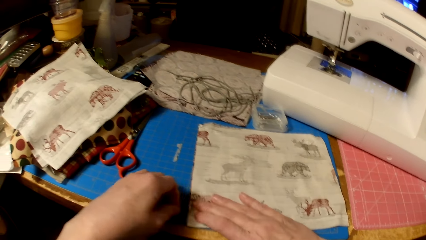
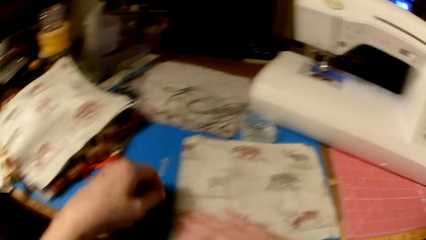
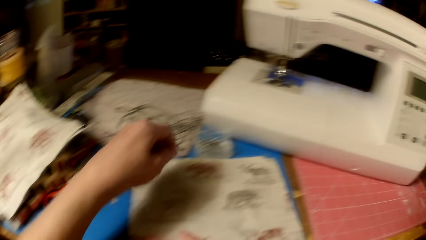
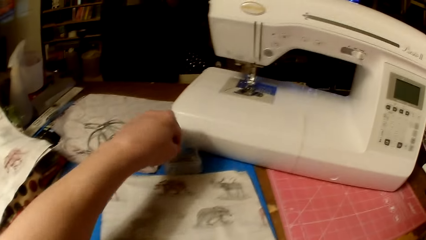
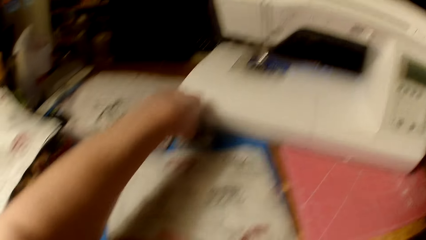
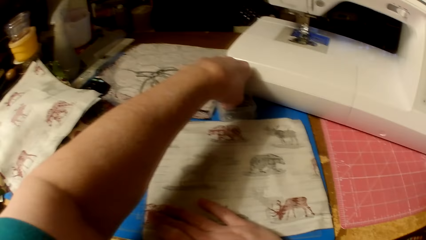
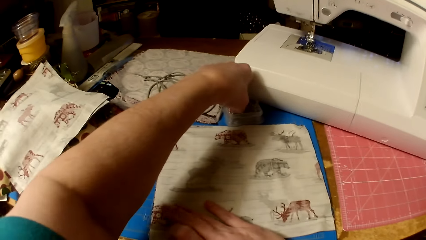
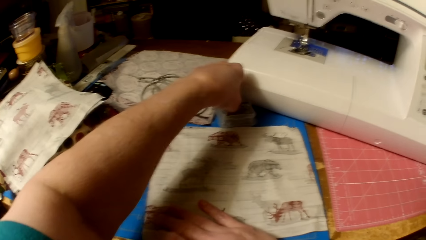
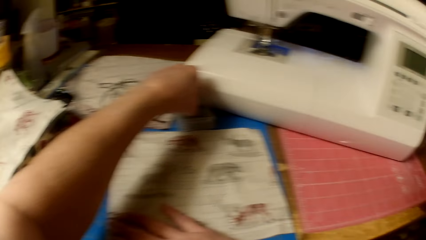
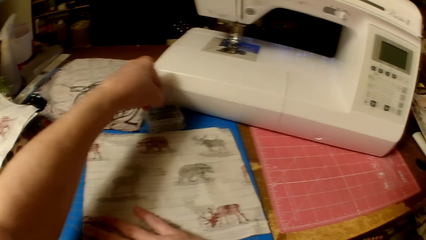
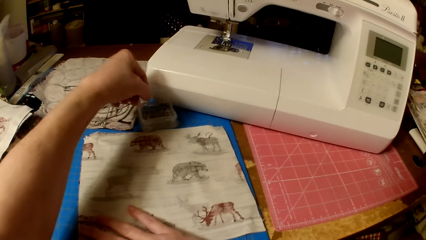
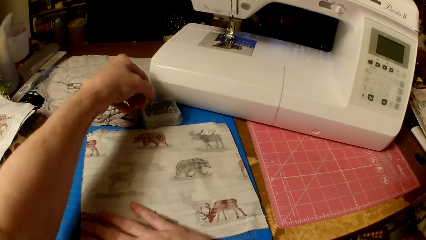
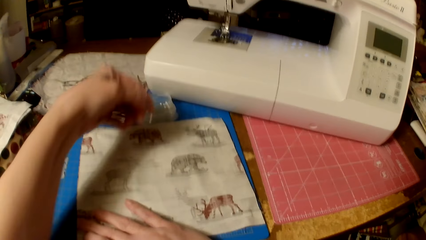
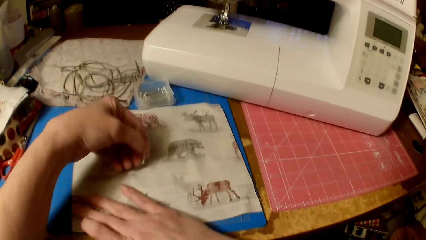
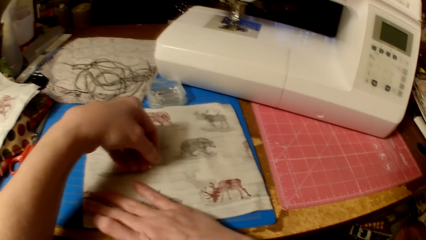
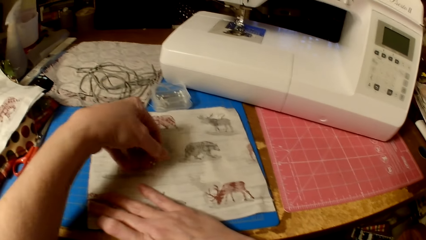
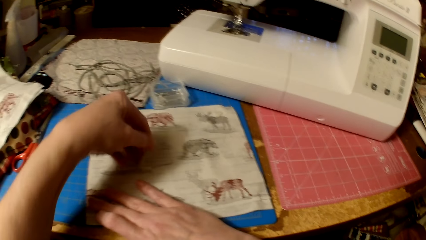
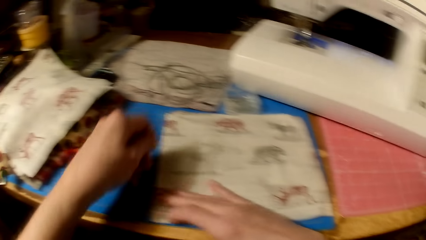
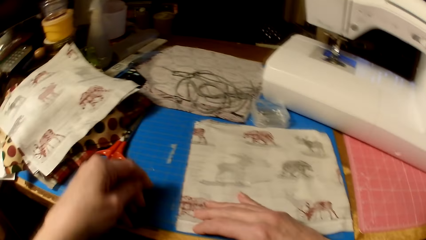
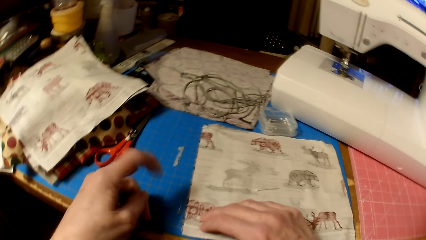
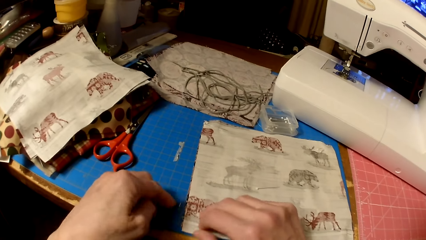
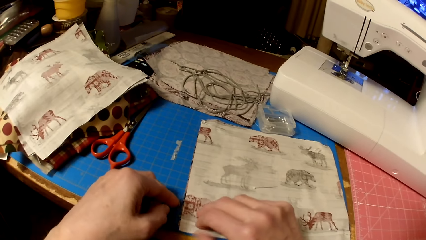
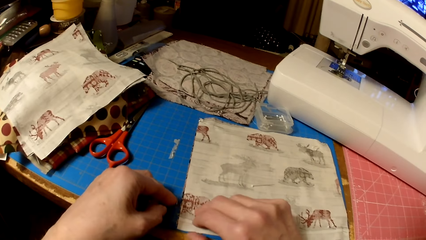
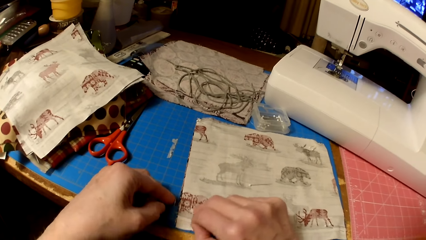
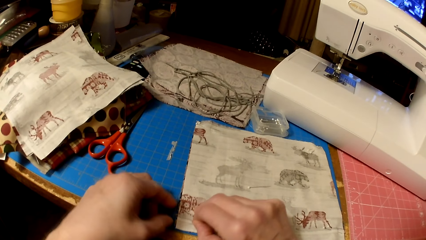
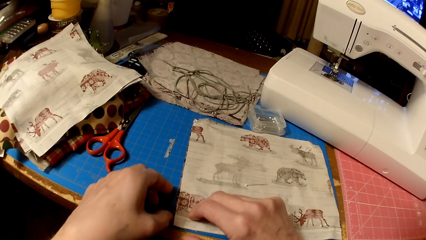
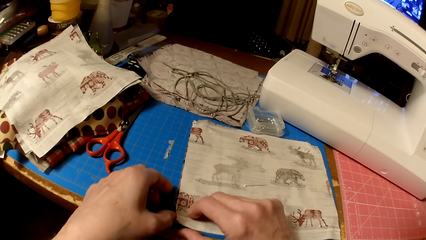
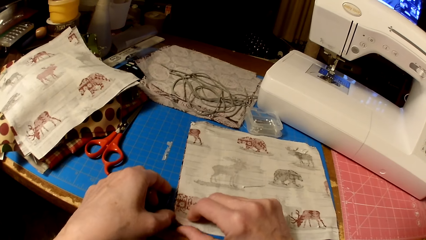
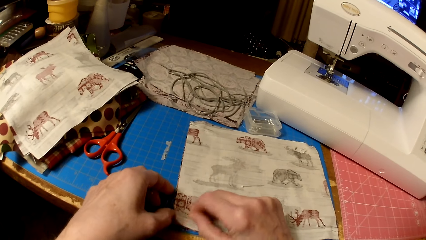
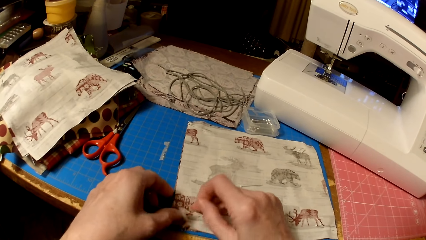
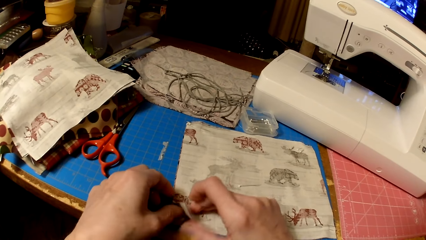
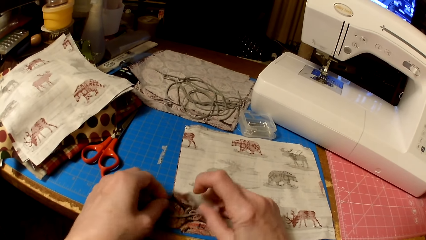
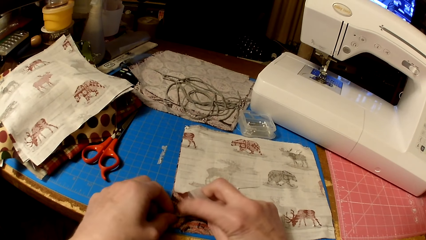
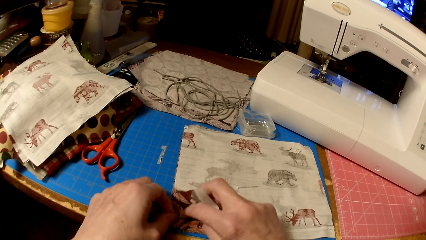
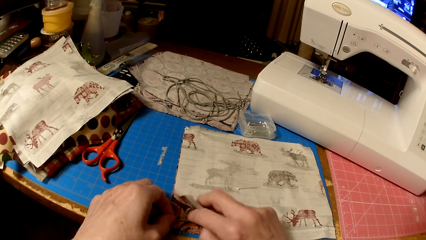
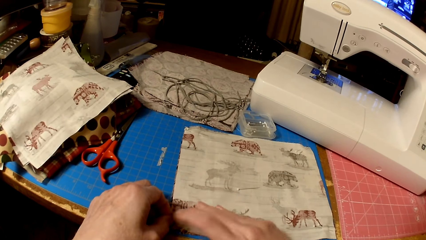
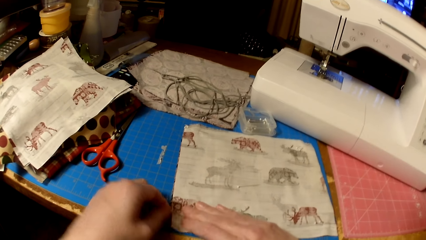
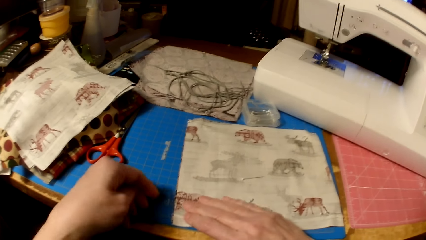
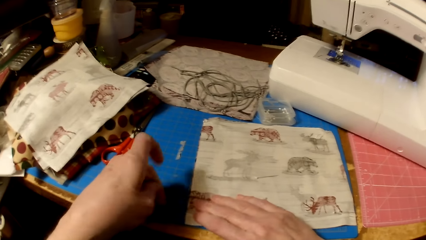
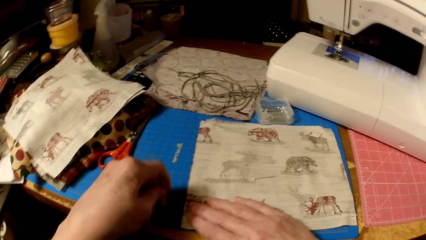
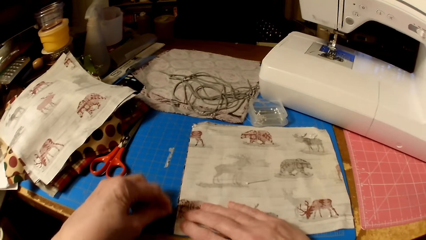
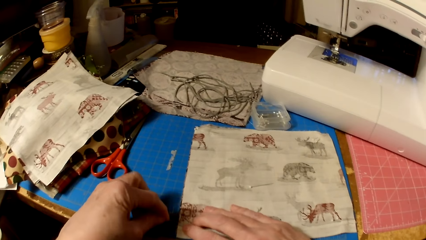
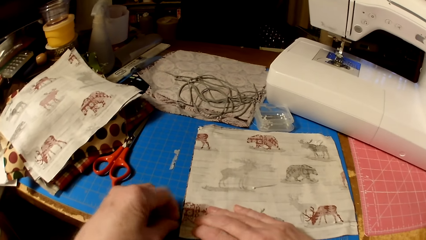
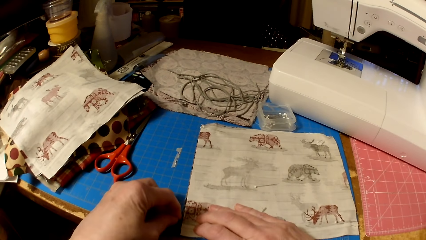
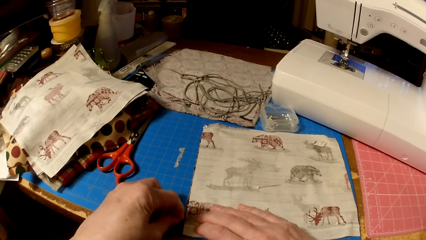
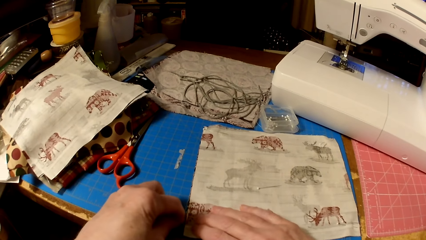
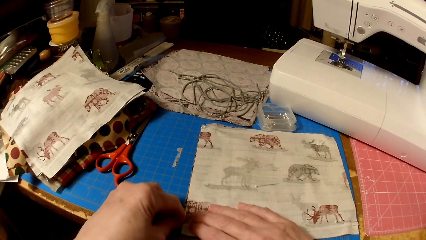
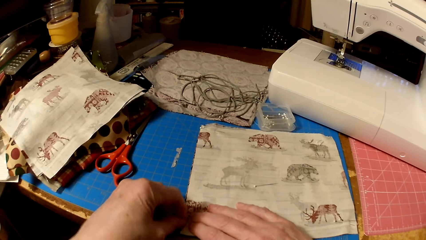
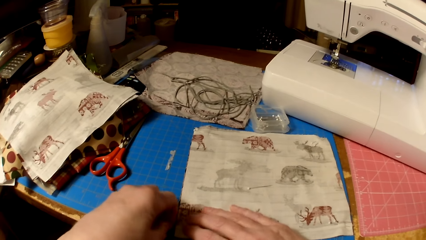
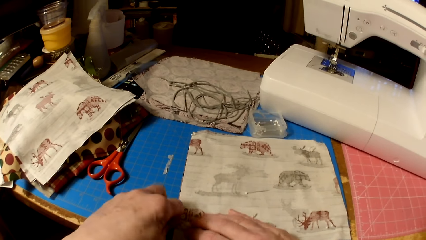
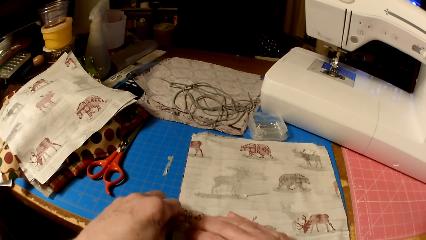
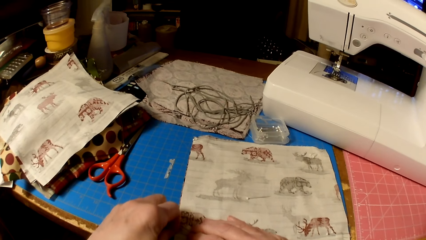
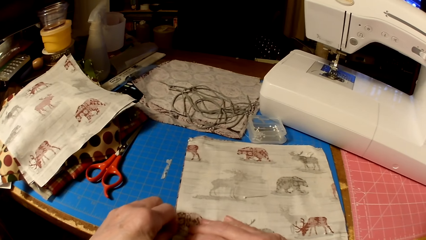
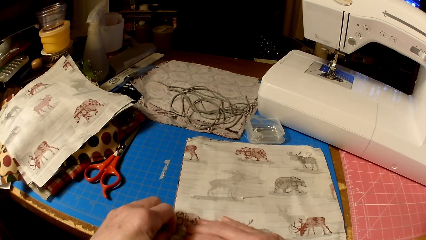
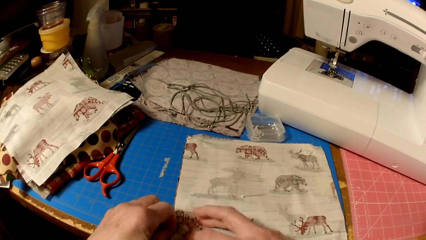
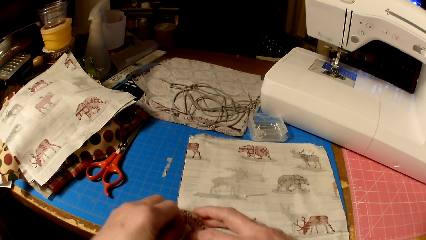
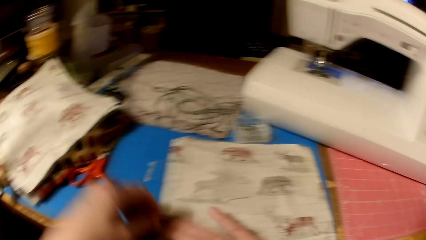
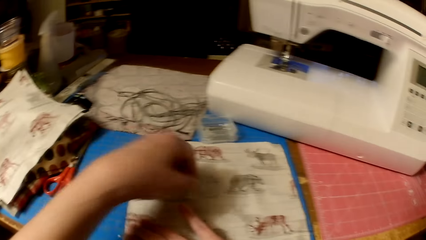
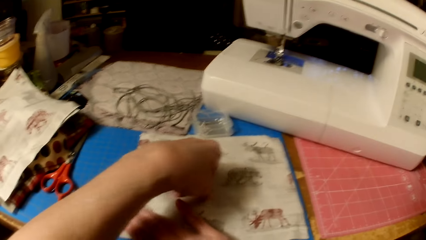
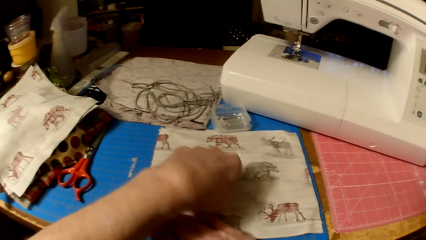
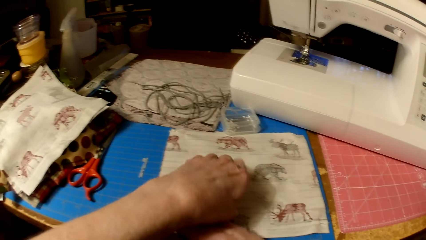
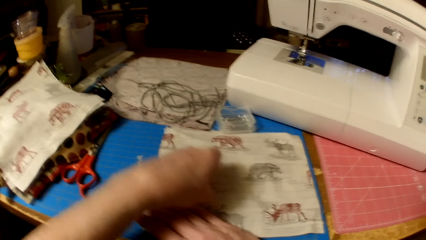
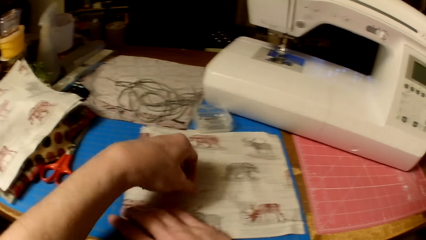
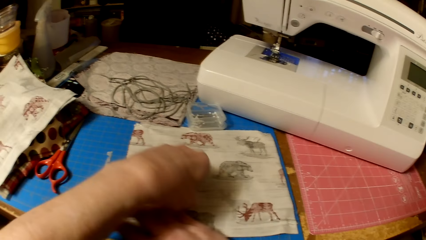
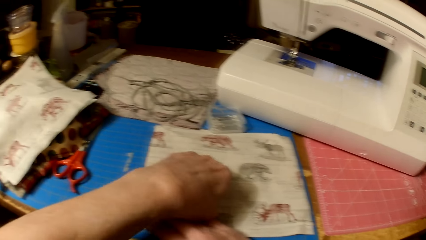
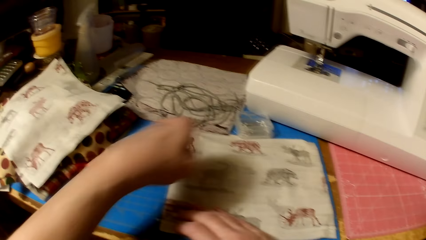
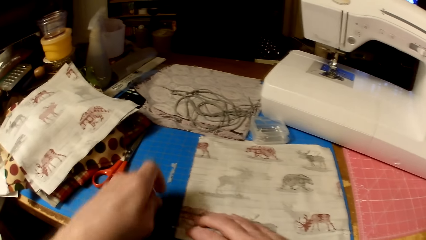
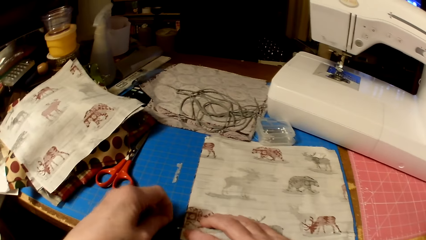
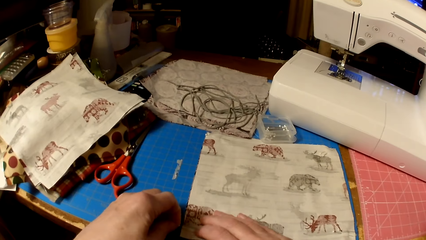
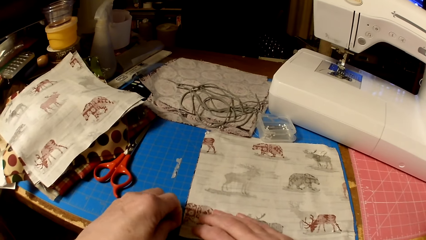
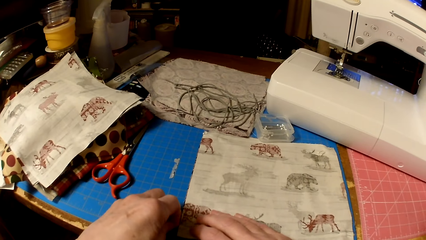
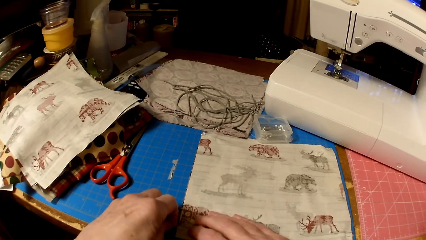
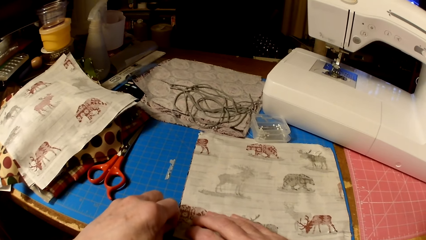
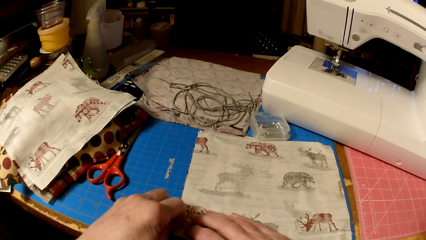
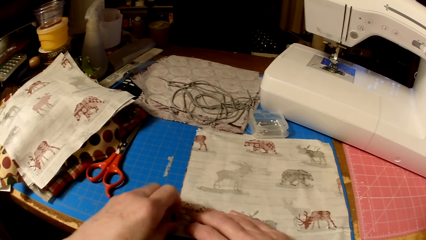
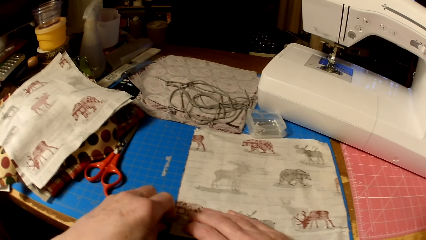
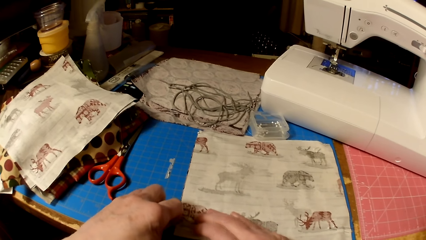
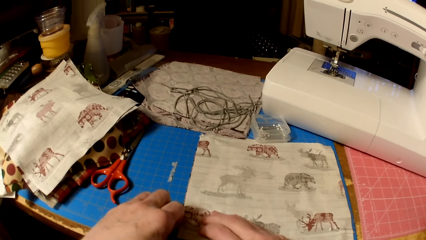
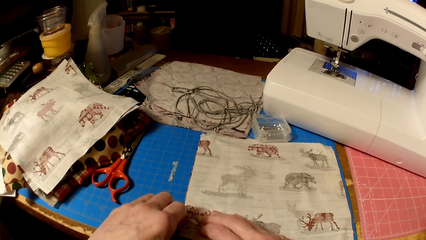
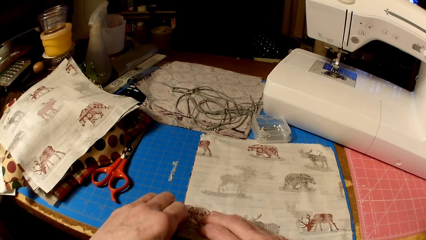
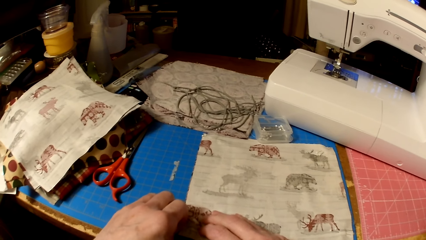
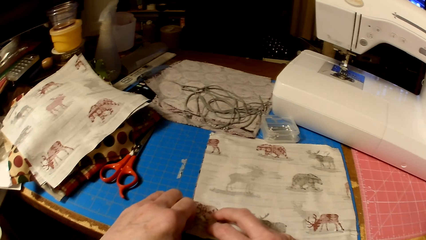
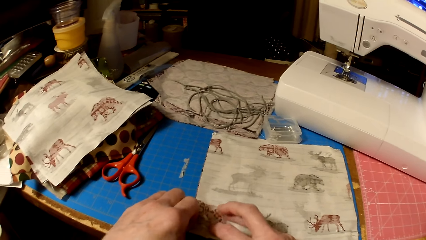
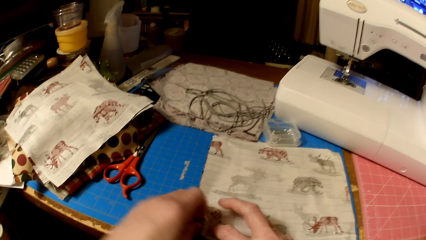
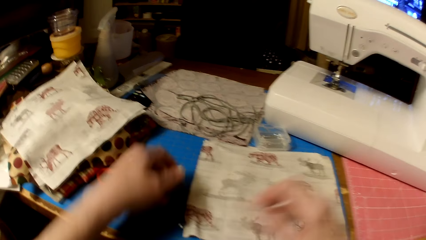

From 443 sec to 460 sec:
The camera wearer picks a needle from the container. They drop needles on the cloth. They lift the edge of the piece of cloth. They fix the piece of knitting thread. They stick the needle on the cloth. They pick a needle. They stick the needle on the cloth.
